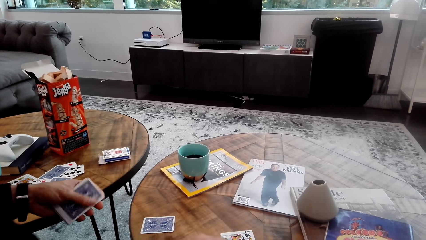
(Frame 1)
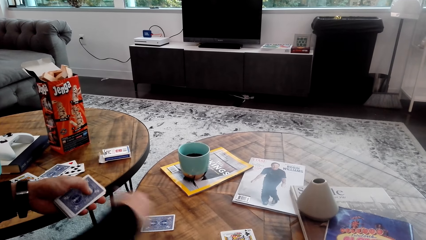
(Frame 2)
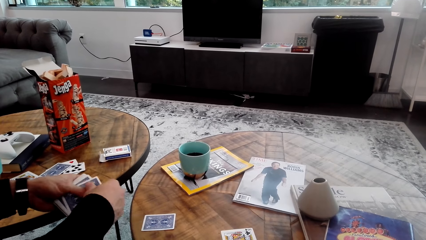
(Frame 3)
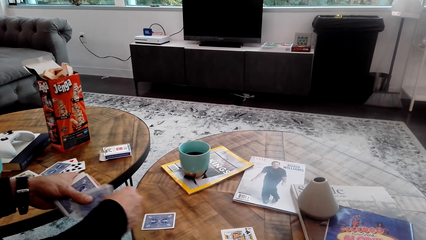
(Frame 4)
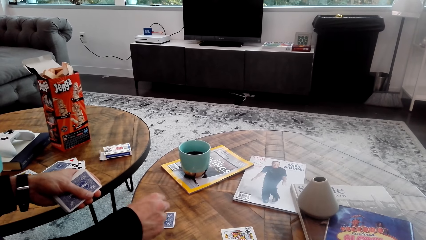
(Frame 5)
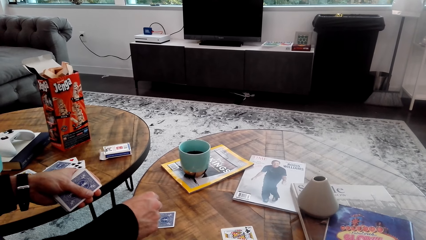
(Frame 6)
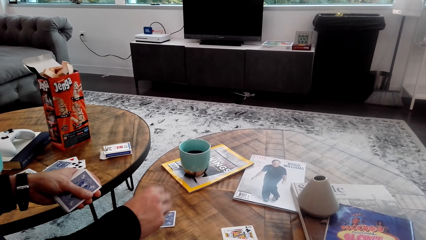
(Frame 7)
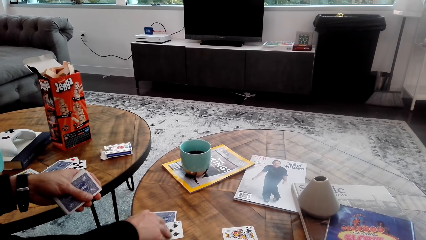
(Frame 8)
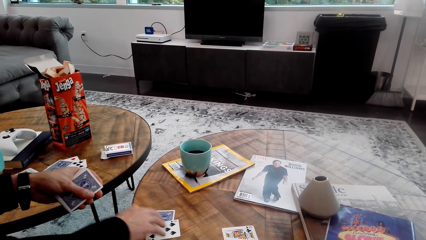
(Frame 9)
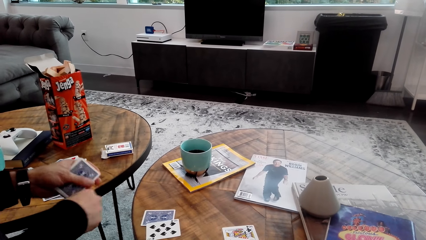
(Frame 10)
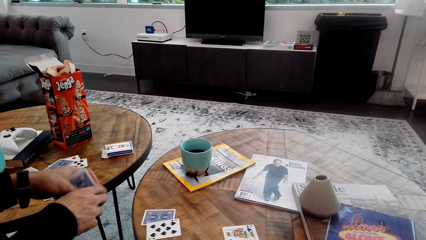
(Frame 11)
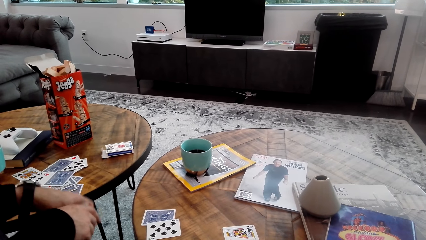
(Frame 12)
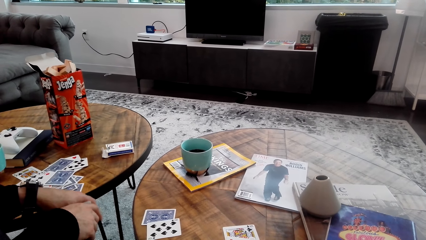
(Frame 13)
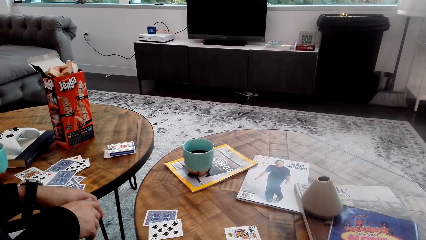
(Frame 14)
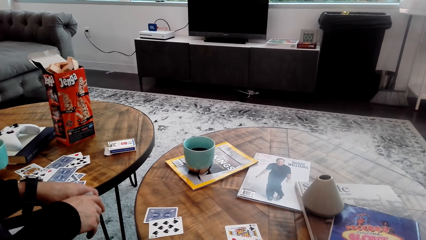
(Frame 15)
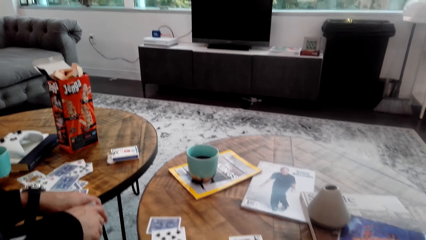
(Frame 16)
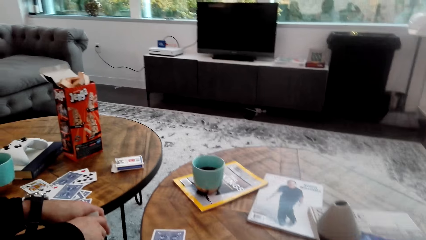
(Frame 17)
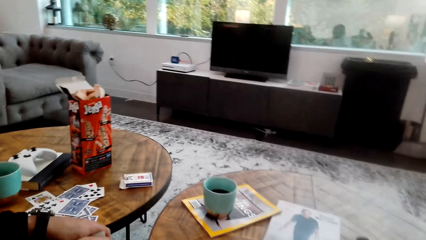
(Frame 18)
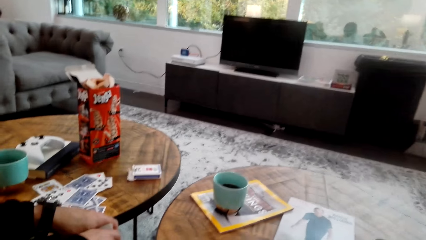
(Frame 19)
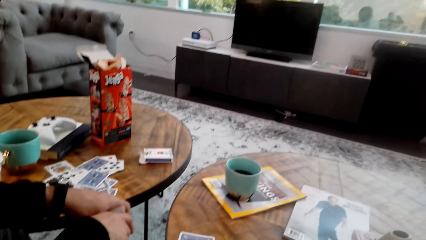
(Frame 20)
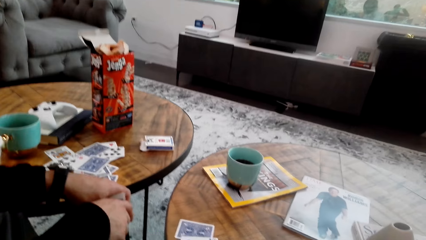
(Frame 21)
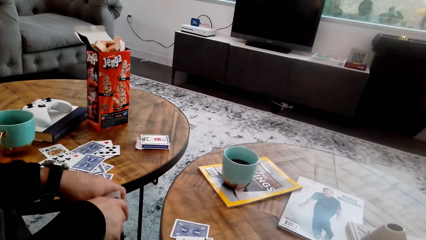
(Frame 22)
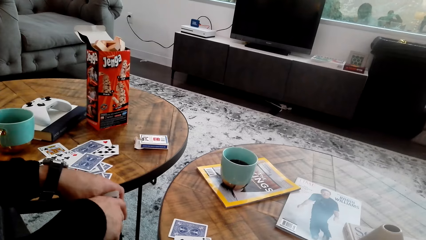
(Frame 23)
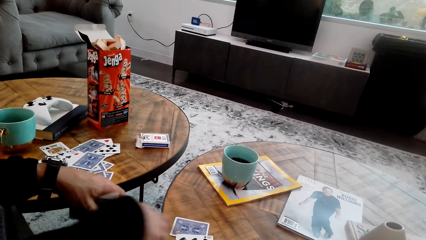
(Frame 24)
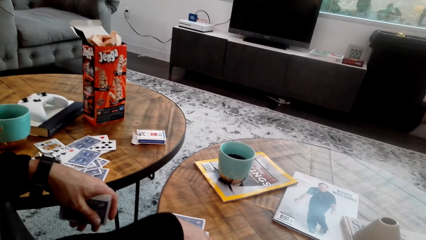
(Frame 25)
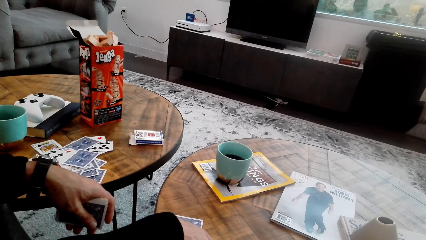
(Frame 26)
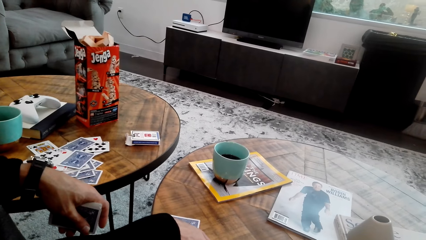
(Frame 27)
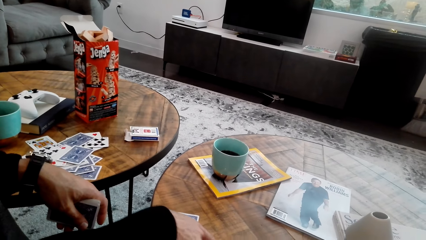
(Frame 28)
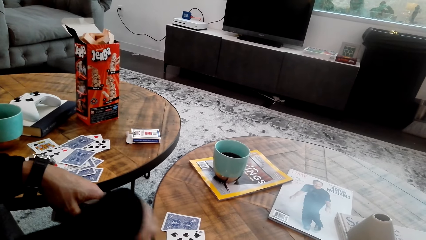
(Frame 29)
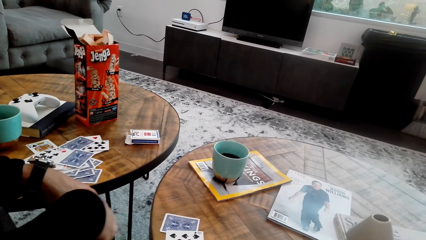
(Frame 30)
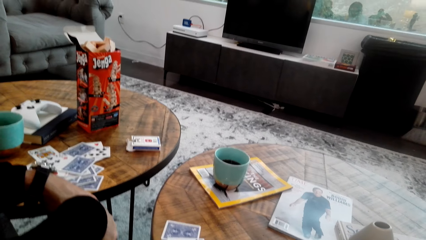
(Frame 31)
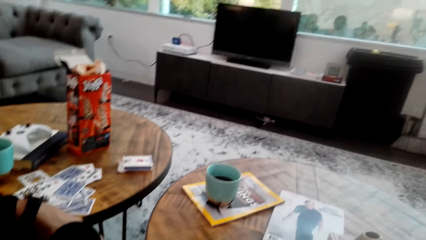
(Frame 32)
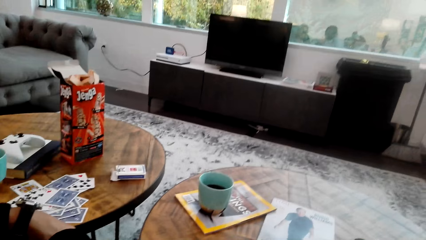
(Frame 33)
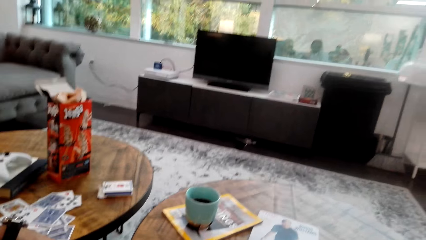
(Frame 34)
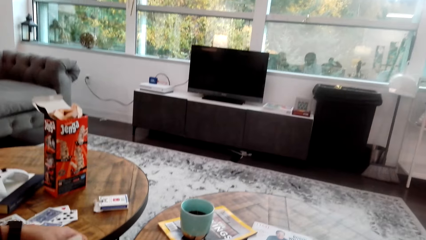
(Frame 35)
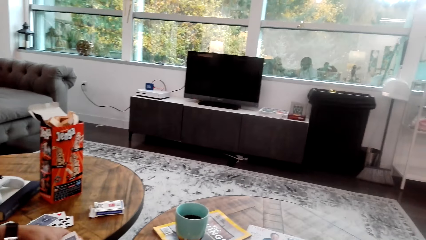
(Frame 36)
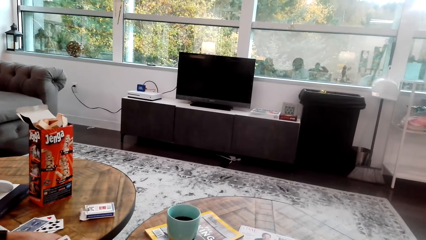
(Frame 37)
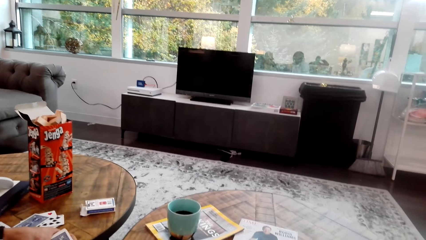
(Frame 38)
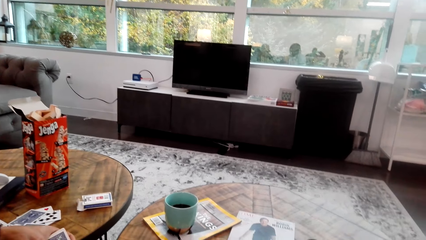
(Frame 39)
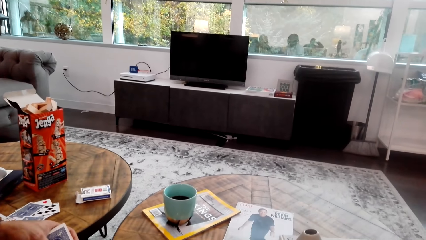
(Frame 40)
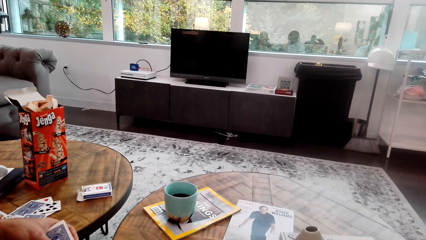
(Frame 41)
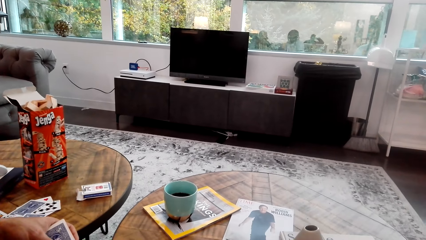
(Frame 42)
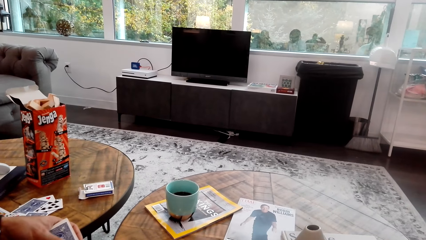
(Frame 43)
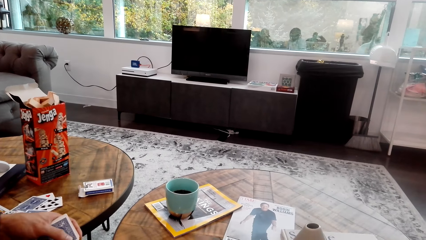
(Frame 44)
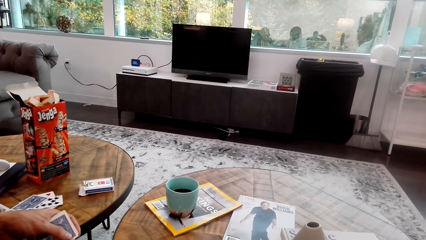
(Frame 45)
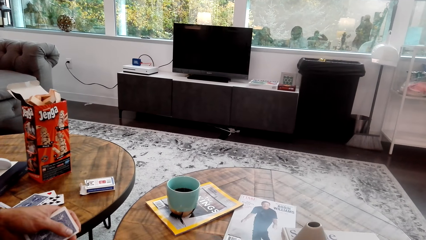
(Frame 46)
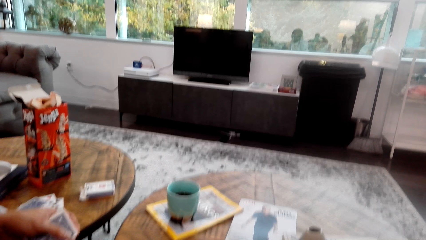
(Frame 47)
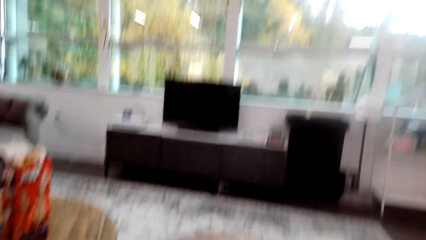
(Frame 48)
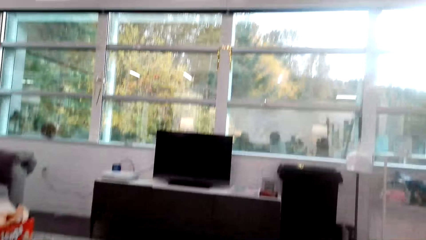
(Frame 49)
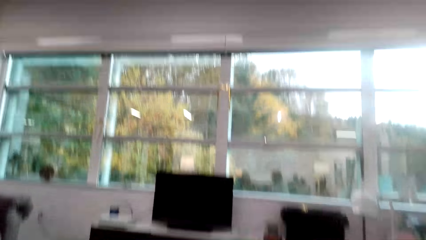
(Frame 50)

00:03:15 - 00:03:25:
The camera wearer looks around.

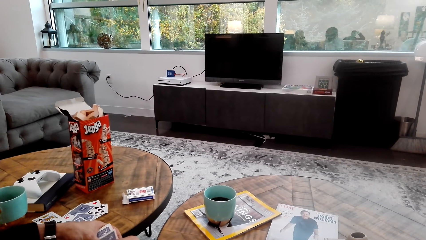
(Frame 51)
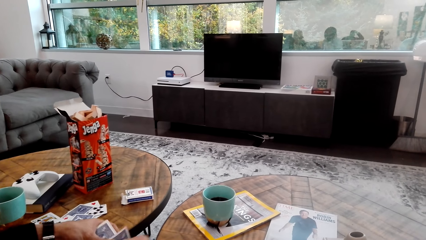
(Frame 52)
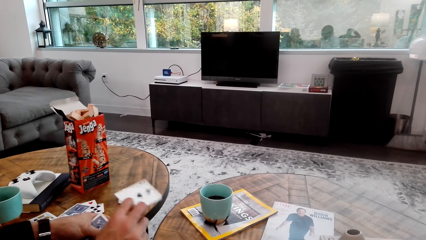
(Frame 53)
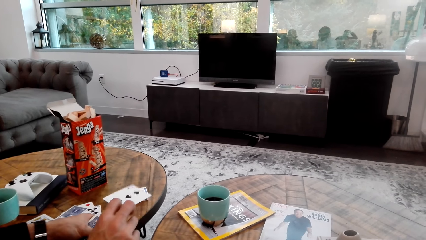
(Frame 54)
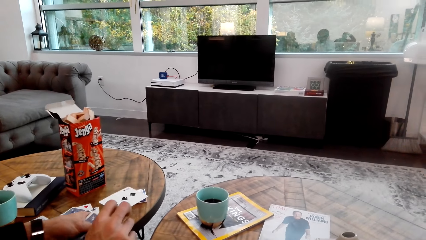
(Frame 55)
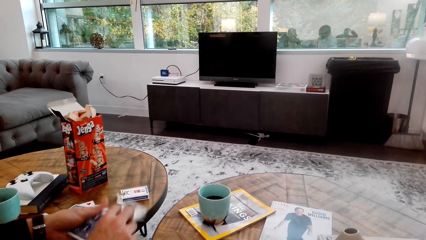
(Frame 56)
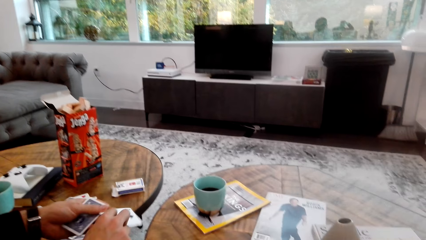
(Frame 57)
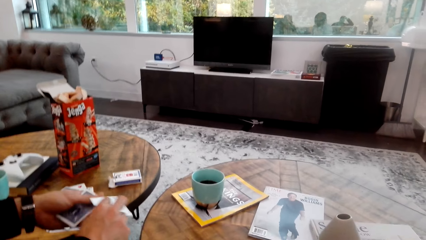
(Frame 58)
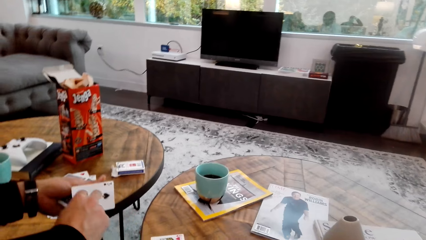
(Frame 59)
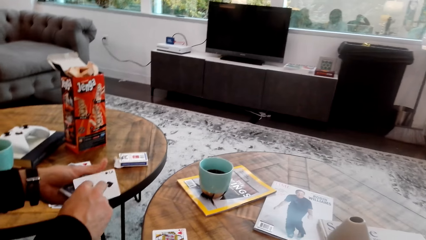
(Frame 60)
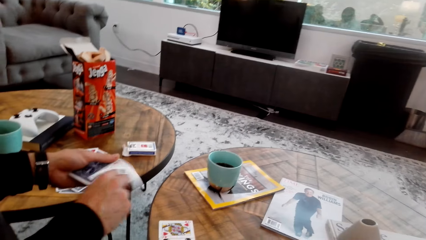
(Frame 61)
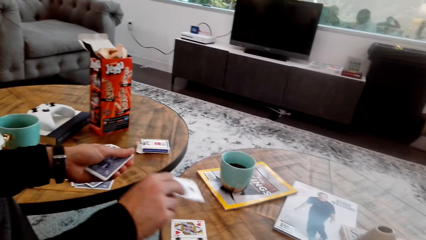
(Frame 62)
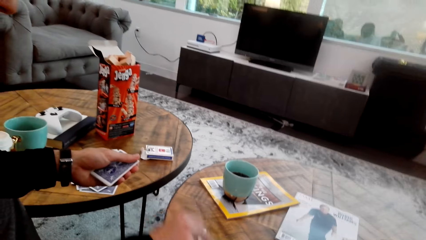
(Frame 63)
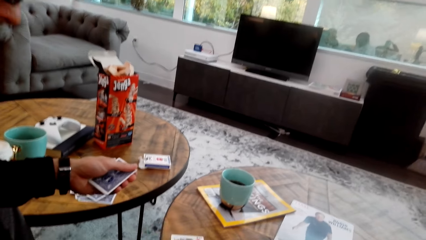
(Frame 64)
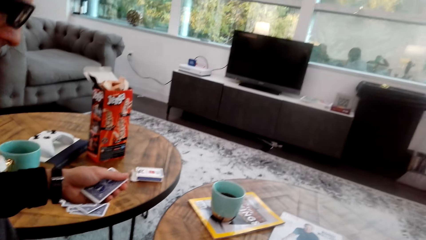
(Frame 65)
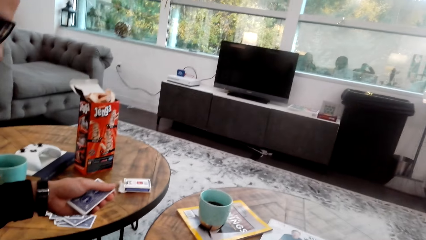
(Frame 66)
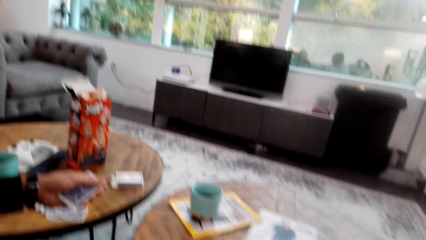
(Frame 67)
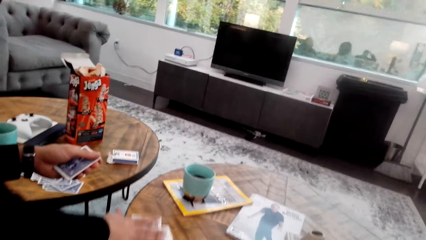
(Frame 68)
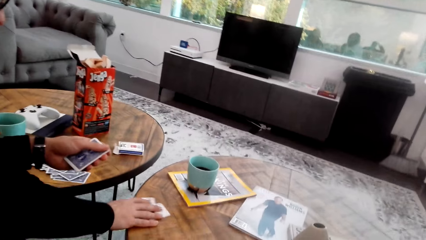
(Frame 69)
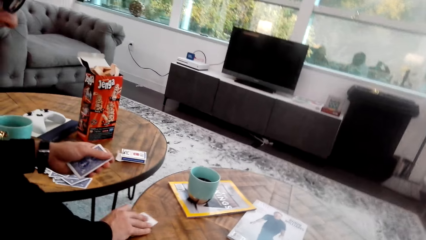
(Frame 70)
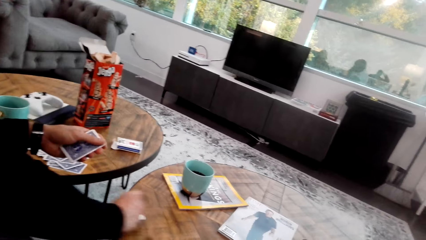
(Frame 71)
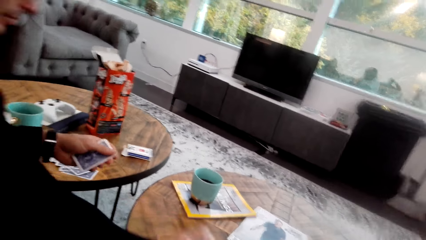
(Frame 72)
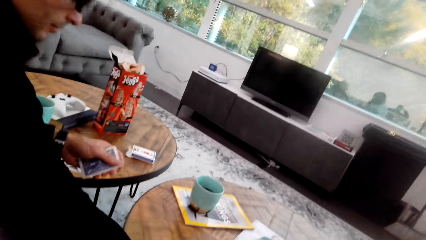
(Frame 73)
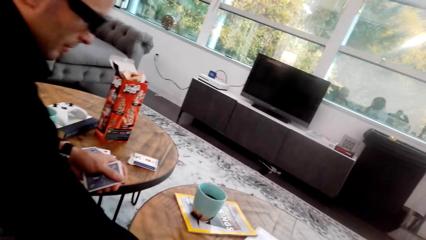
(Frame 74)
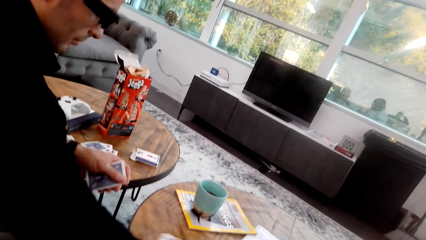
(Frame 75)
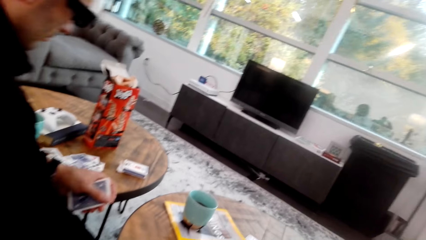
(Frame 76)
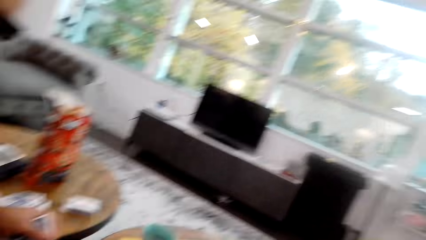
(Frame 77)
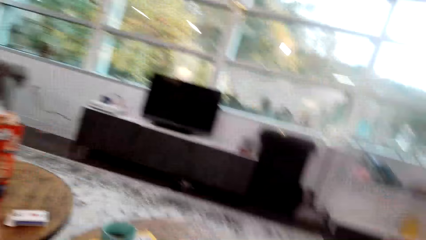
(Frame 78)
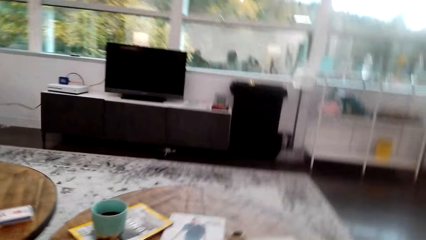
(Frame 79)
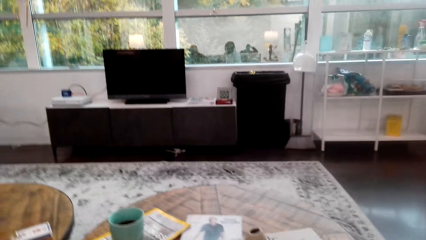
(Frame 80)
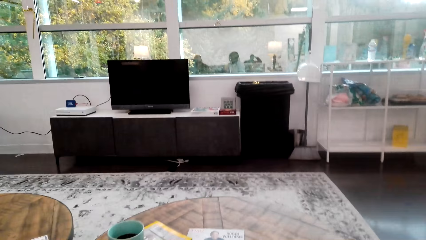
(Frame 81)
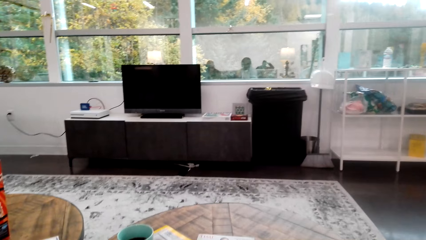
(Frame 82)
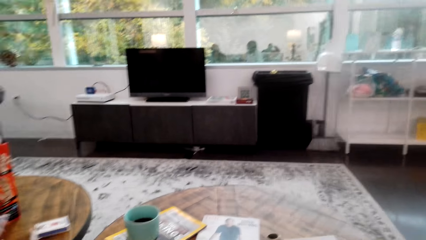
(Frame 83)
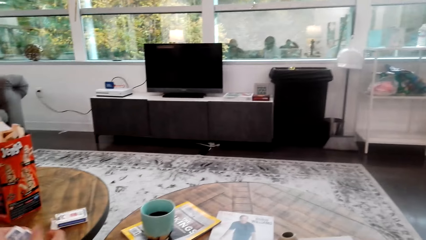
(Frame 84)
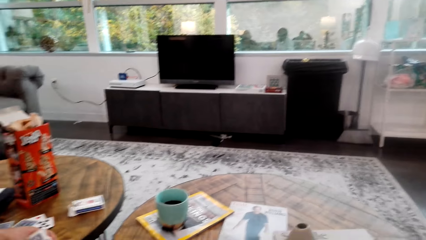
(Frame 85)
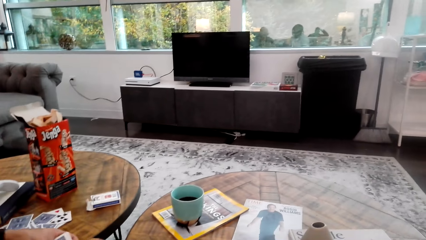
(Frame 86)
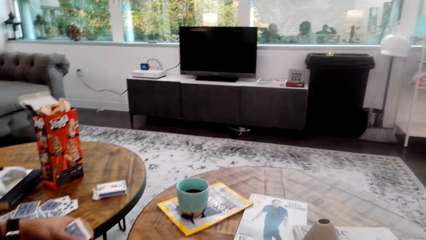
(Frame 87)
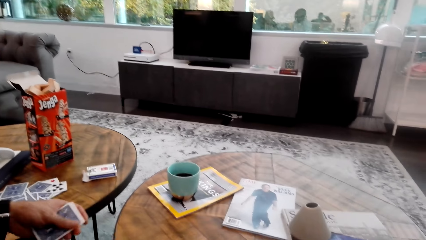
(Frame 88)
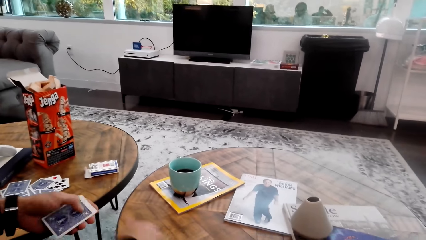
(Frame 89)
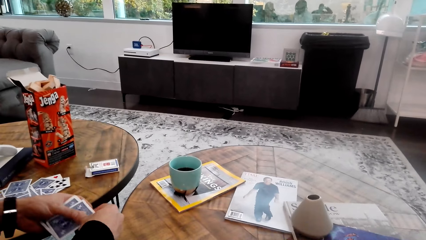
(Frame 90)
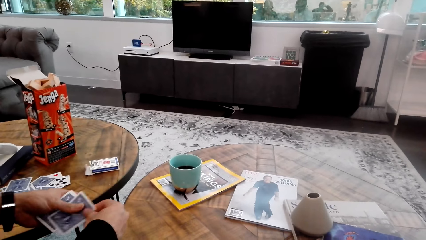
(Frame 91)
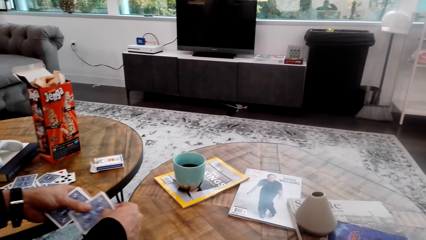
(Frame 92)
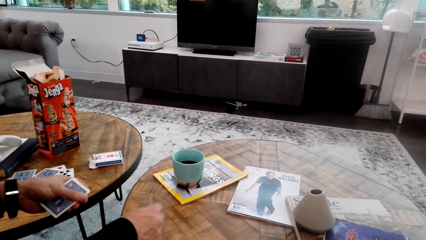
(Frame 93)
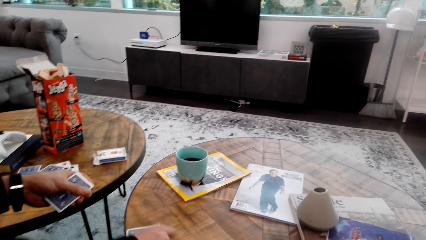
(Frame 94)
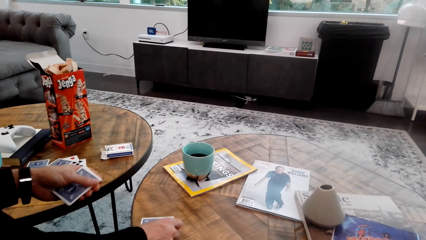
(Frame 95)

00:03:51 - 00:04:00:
A man distributes cards.
